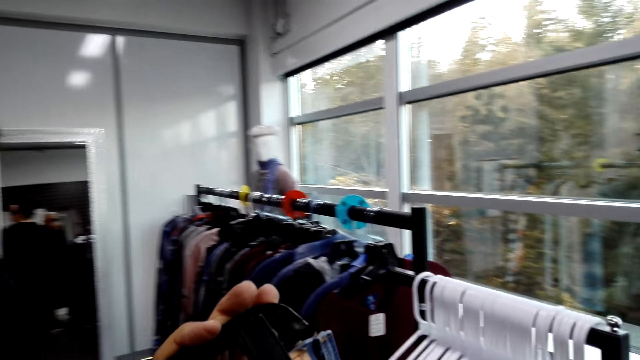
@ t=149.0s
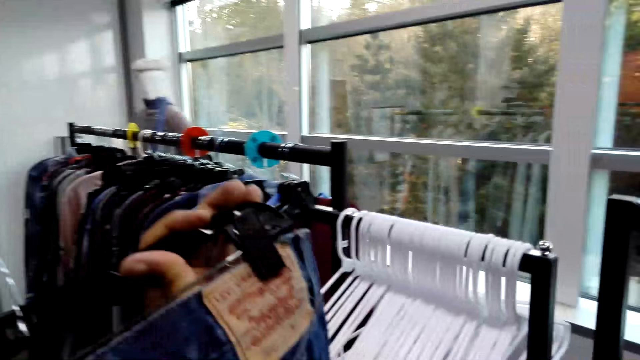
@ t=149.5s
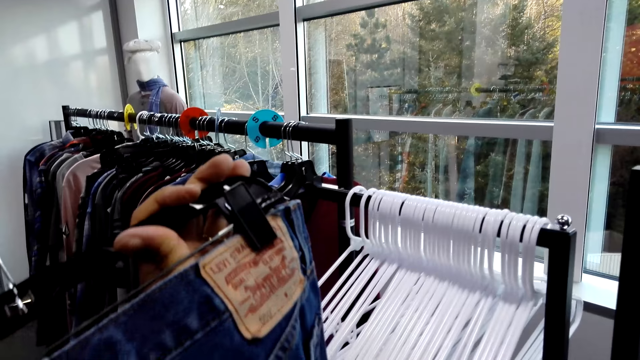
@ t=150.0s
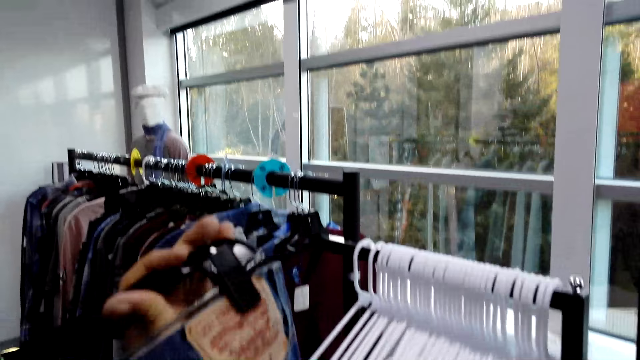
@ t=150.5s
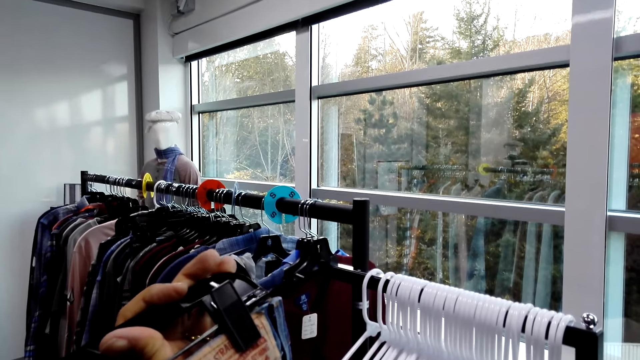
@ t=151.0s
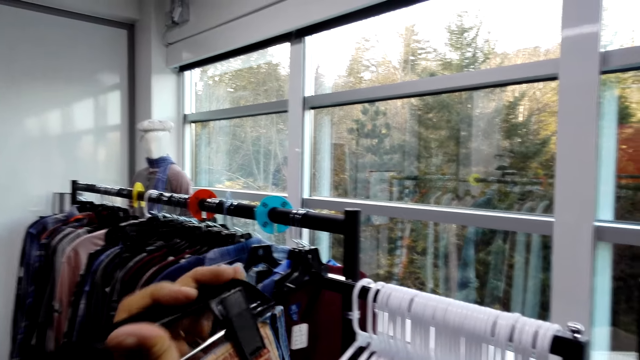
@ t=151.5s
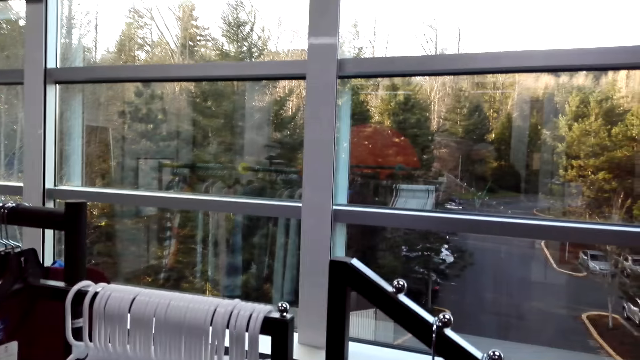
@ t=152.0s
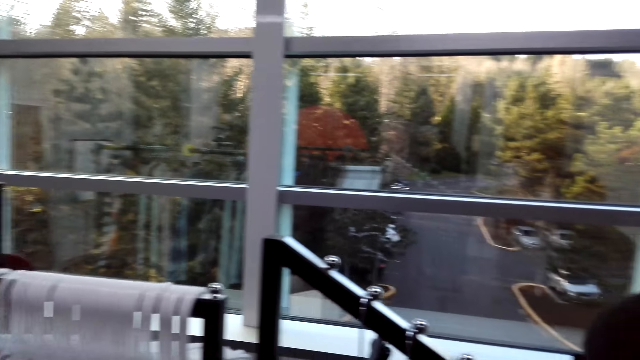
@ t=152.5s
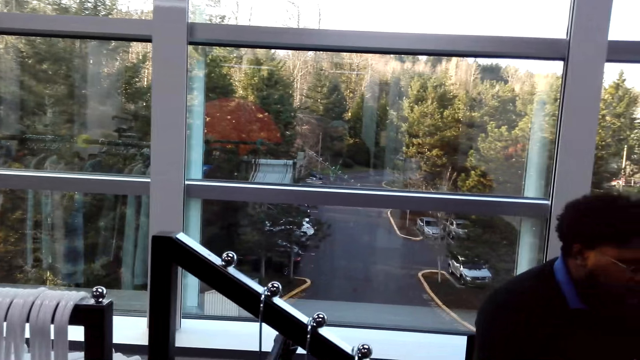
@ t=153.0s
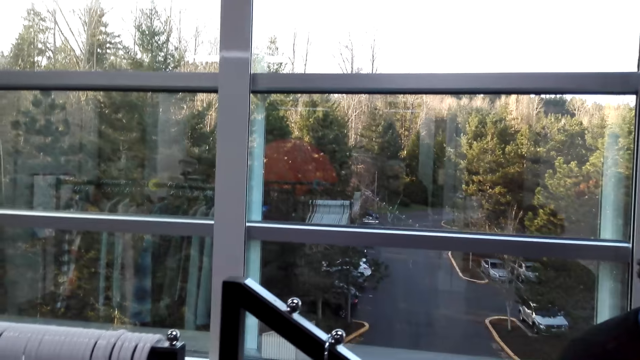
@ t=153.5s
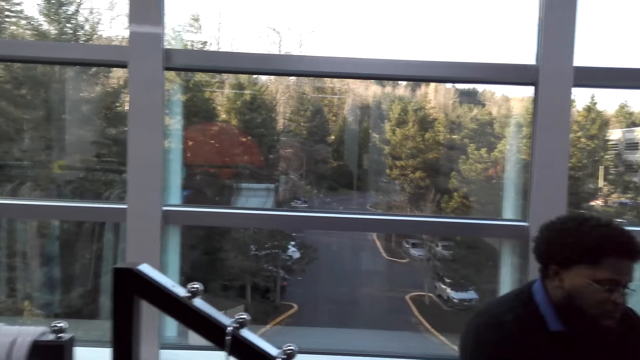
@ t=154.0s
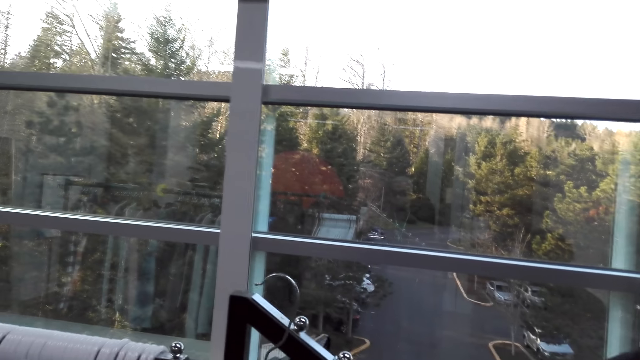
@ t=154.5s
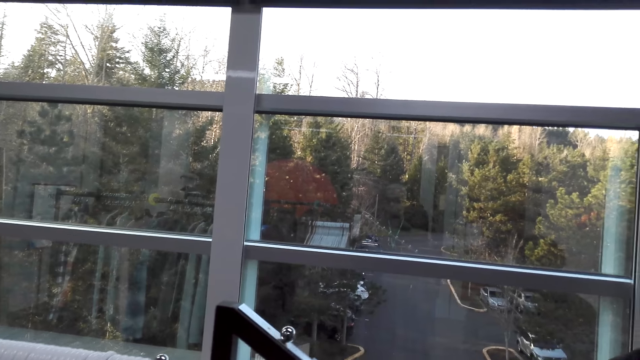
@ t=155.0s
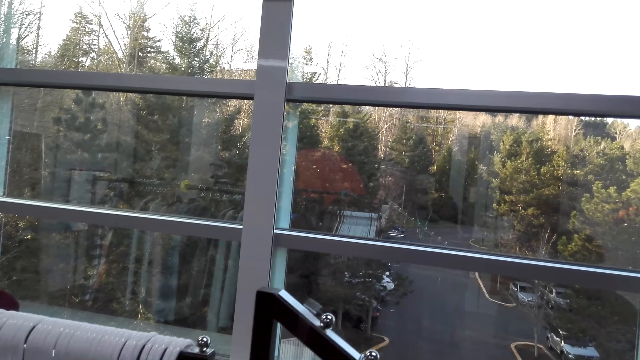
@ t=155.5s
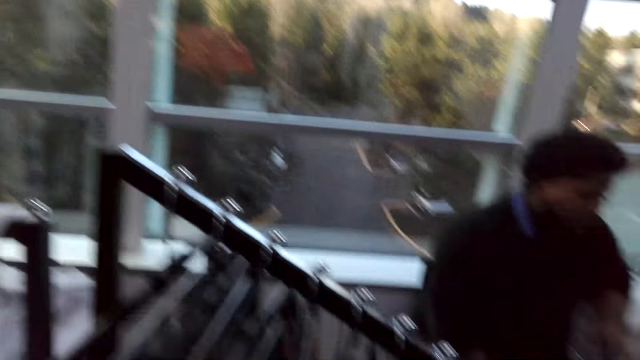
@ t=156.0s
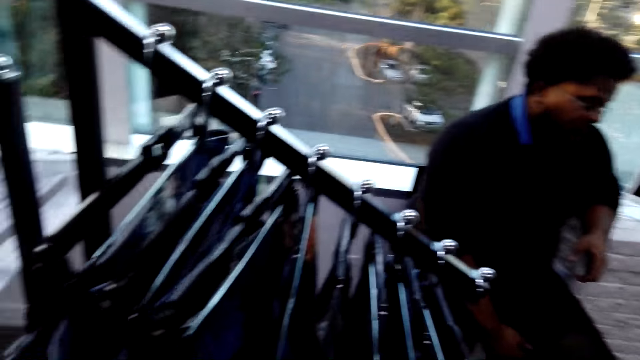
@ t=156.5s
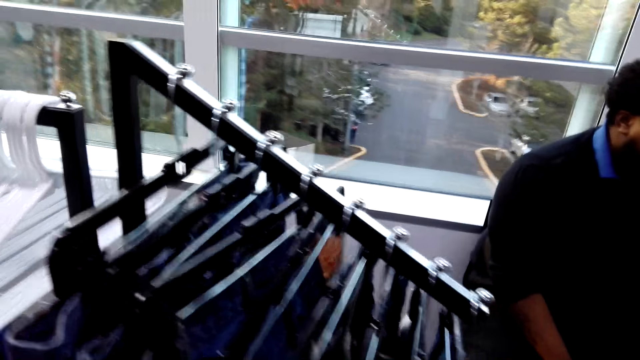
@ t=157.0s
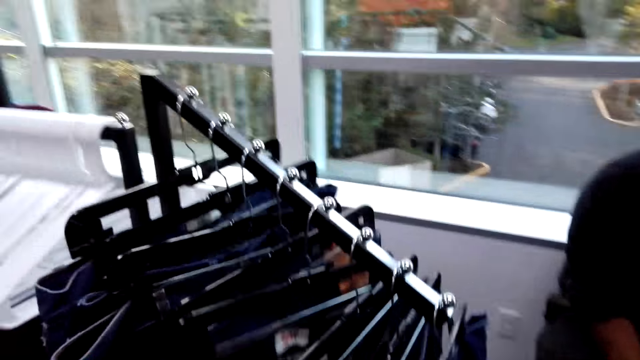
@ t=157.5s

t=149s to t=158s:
The camera wearer hangs the jean trouser.

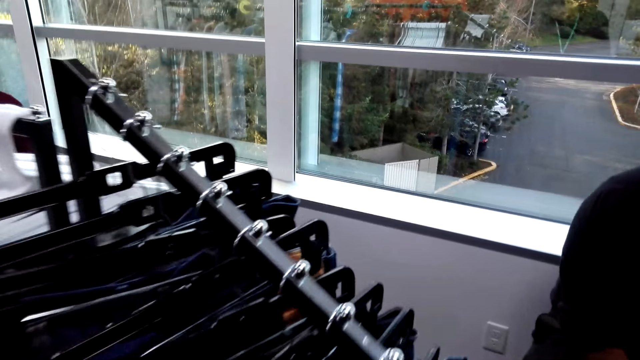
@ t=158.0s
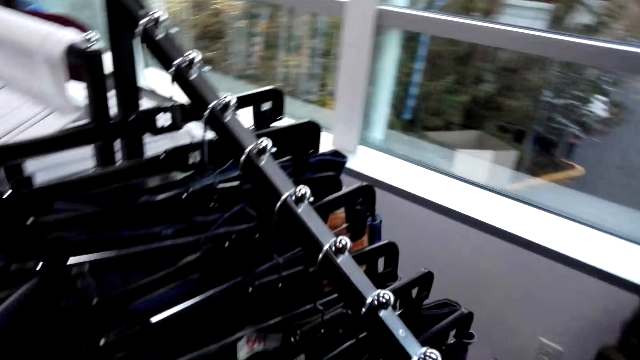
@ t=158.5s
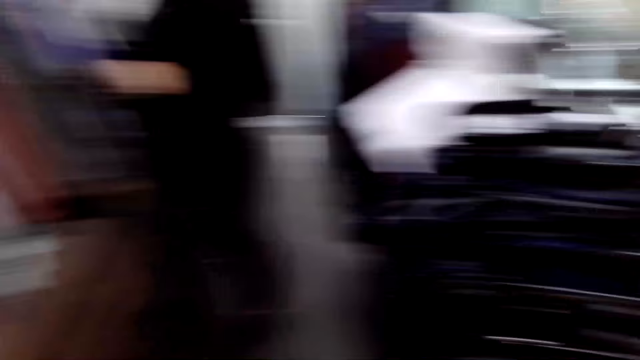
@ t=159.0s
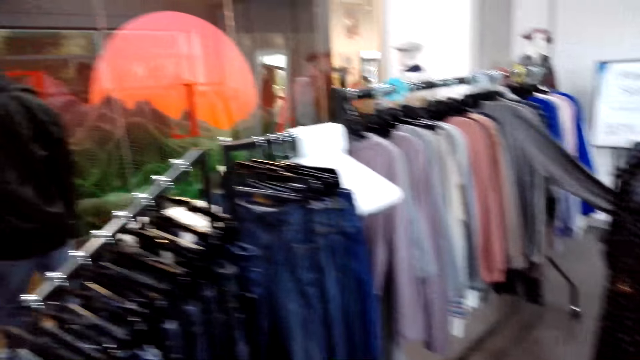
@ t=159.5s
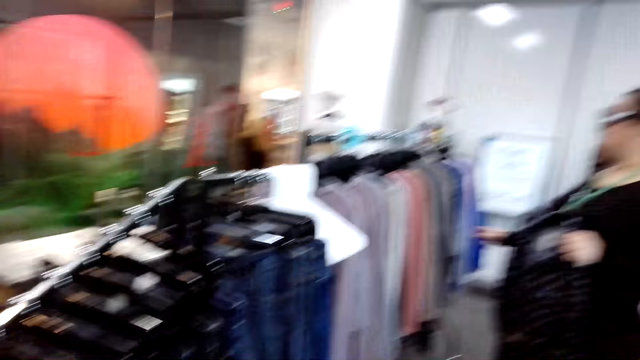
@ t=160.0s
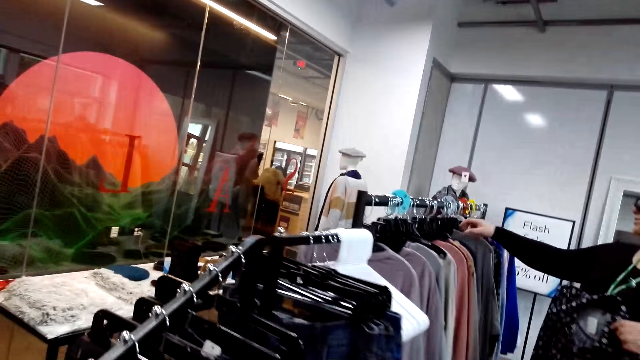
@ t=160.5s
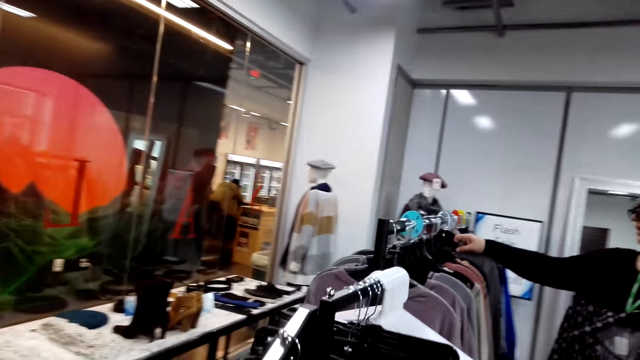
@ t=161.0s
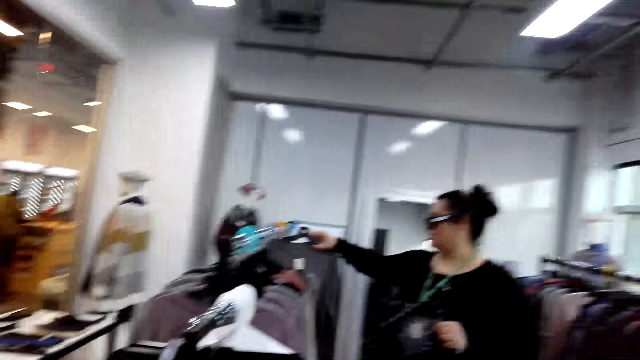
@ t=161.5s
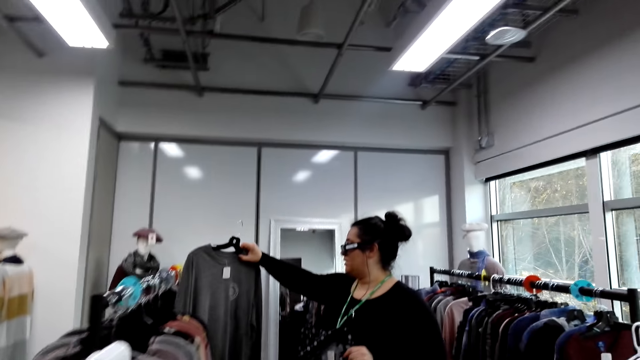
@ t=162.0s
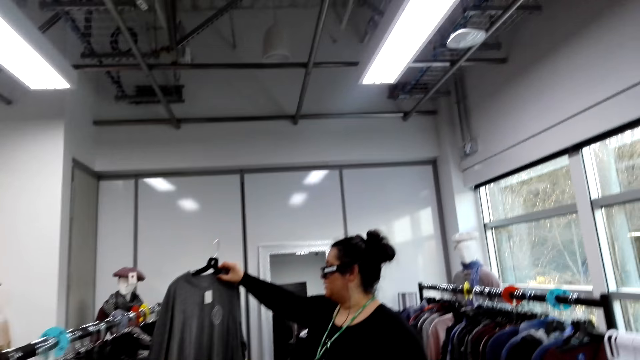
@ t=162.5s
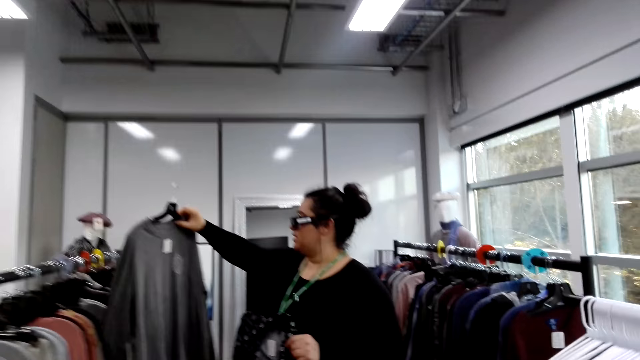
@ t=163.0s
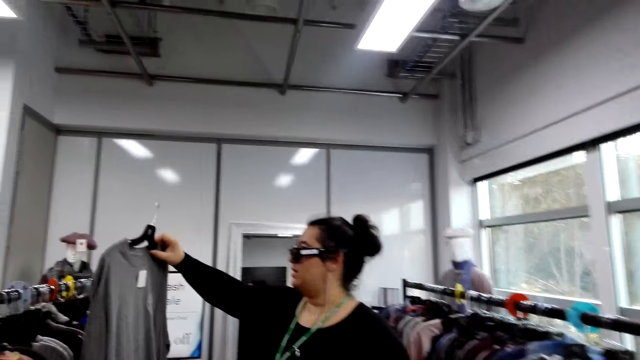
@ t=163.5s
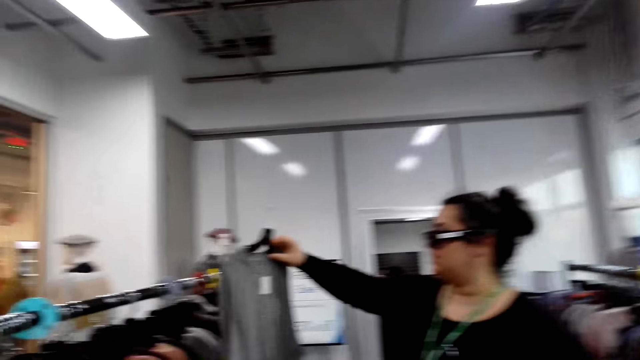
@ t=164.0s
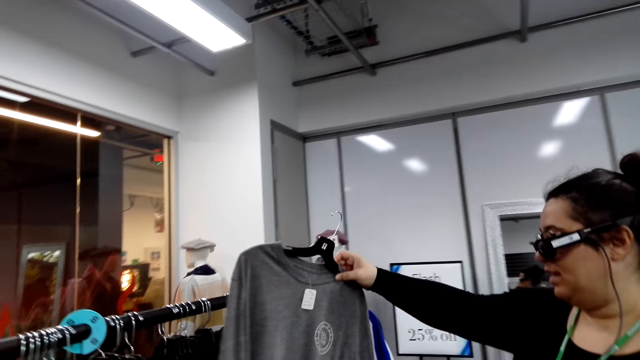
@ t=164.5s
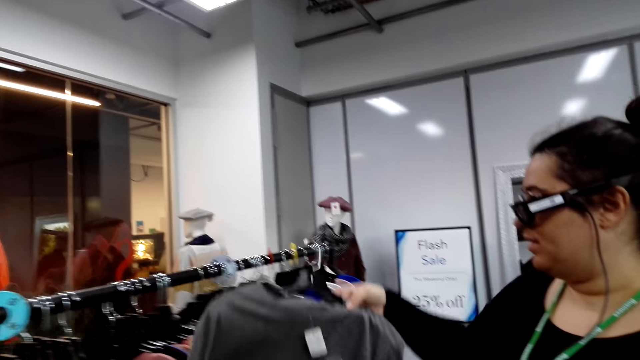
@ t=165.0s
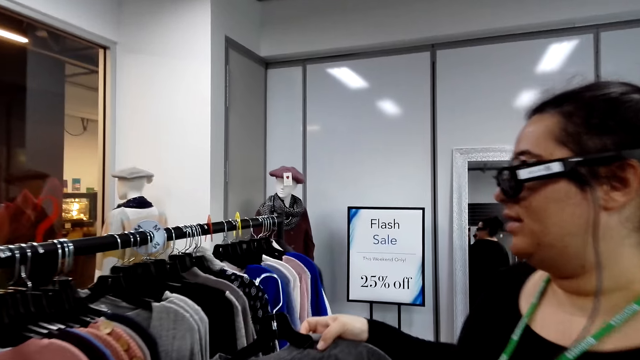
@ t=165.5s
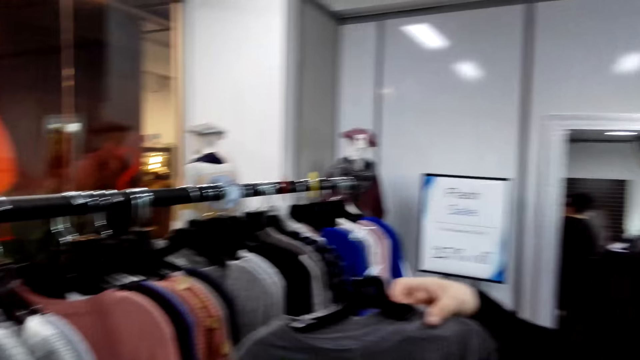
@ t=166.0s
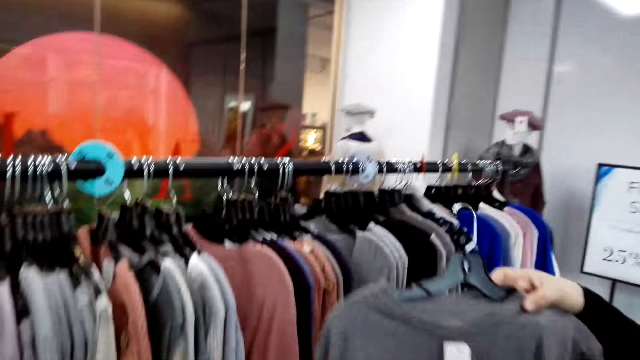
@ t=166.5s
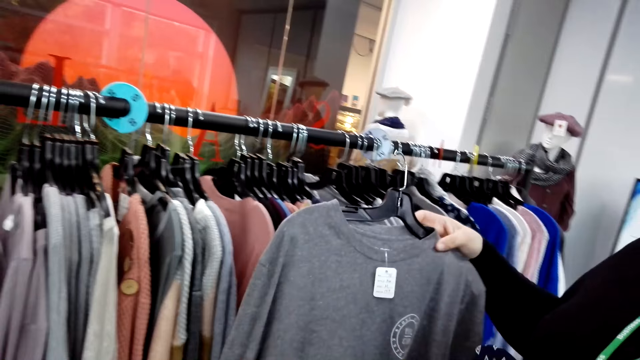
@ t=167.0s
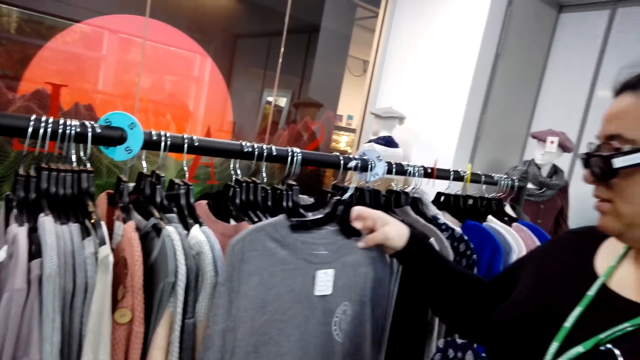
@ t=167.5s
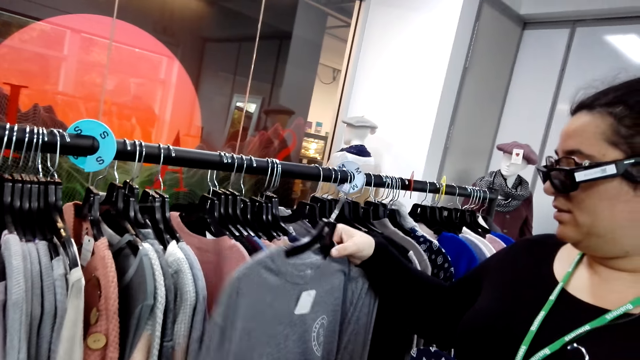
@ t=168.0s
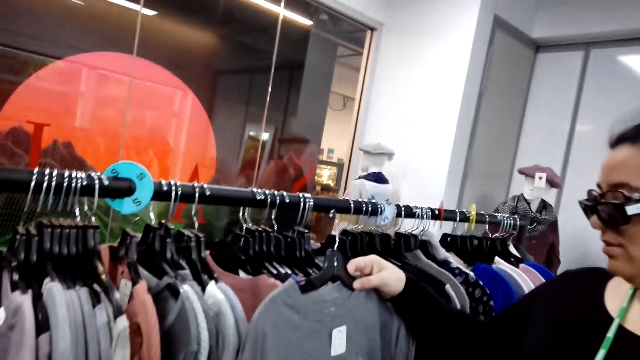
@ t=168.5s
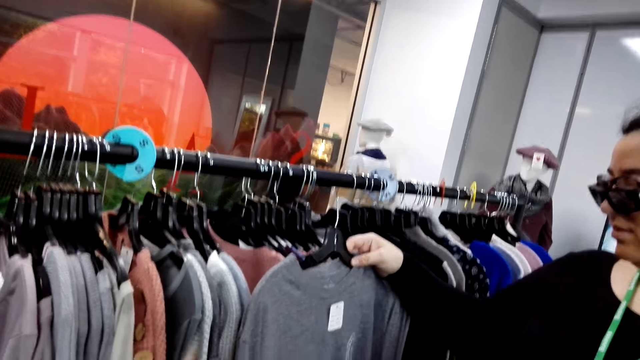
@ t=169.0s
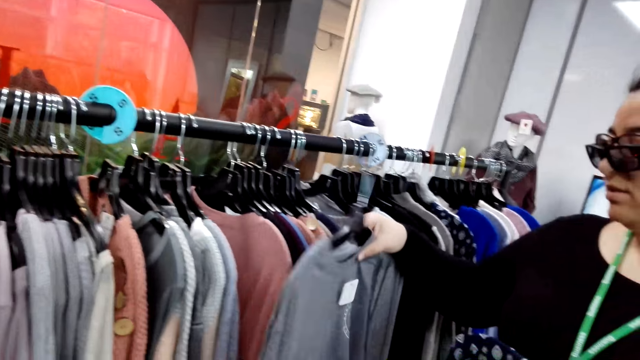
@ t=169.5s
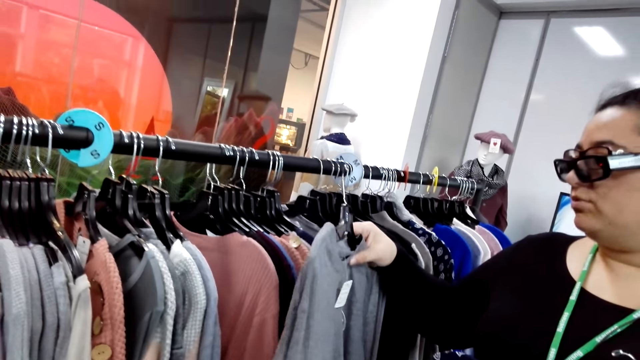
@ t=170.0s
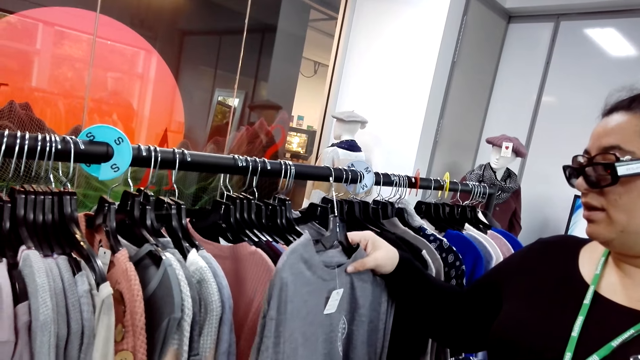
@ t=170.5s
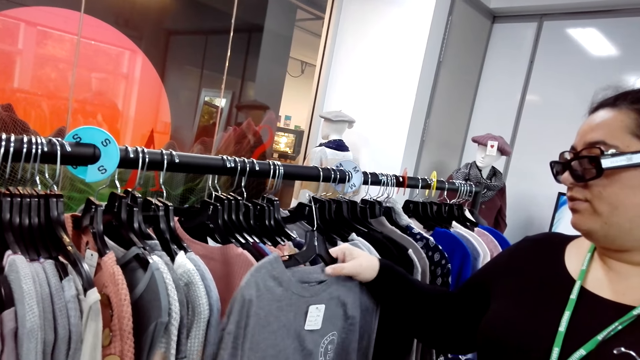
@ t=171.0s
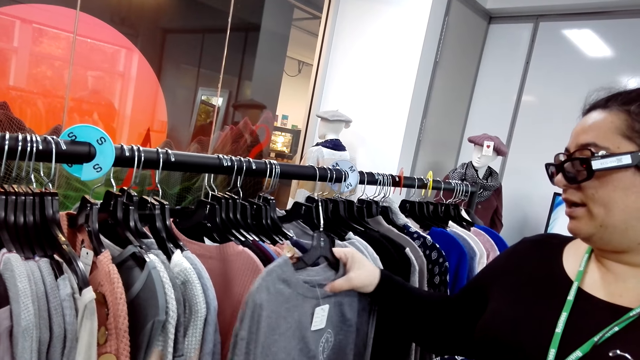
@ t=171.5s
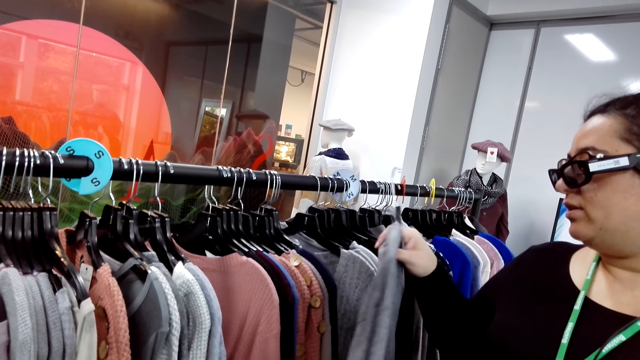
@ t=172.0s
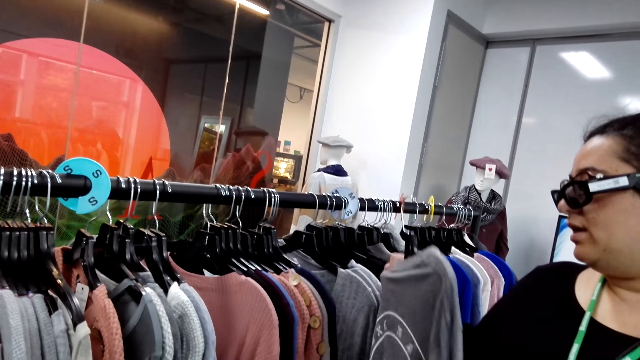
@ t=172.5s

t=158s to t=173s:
The camera wearer walks. A lady browses clothes on the rack. Another lady unhangs a t-shirt. A third lady talks to the camera wearer and looks at the t-shirt. The camera wearer looks at the t-shirt.
